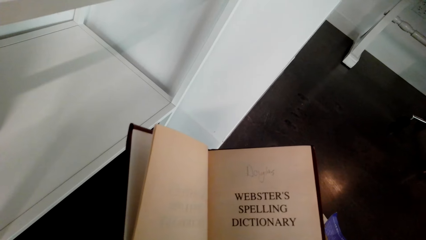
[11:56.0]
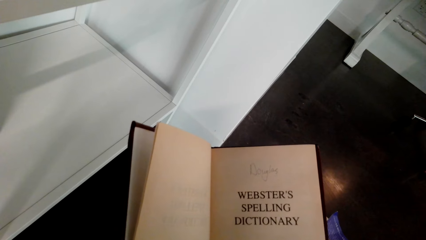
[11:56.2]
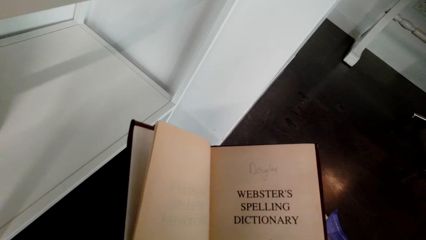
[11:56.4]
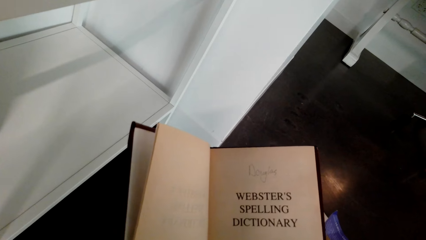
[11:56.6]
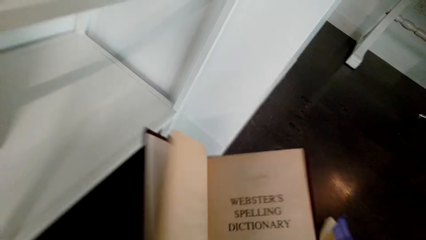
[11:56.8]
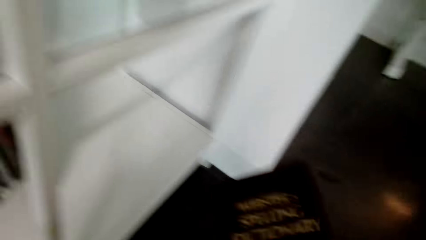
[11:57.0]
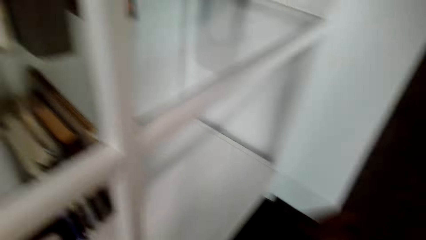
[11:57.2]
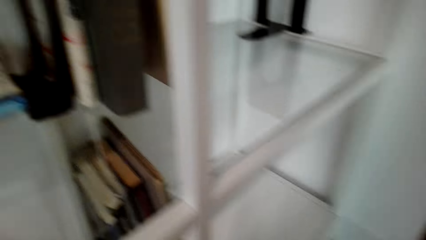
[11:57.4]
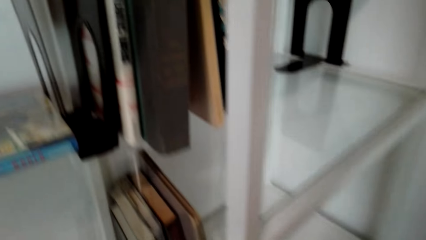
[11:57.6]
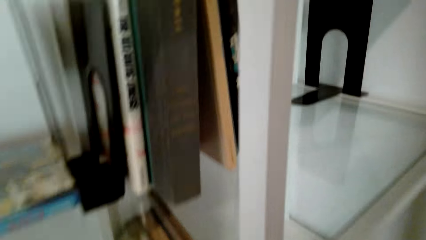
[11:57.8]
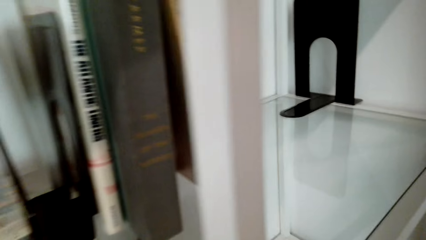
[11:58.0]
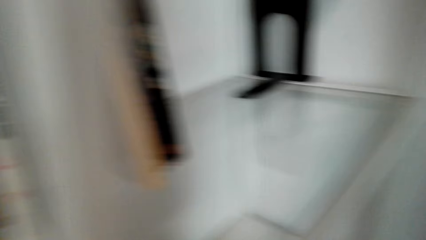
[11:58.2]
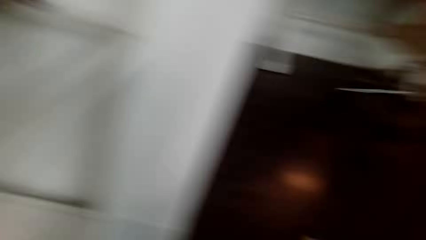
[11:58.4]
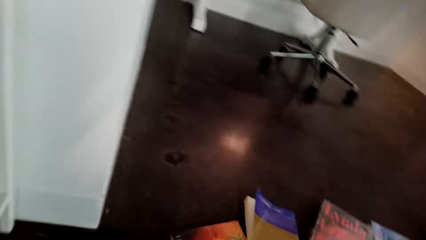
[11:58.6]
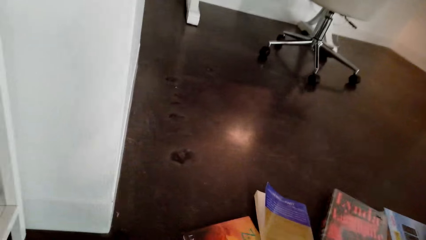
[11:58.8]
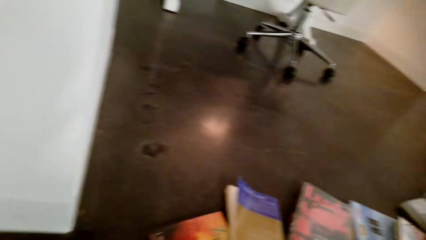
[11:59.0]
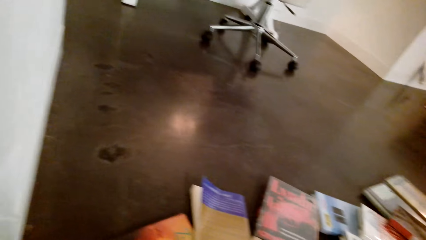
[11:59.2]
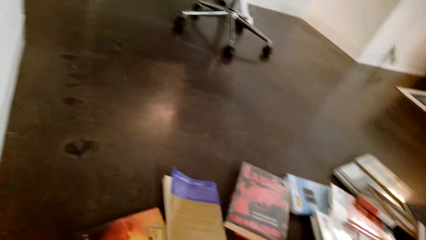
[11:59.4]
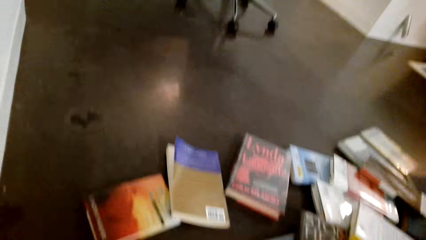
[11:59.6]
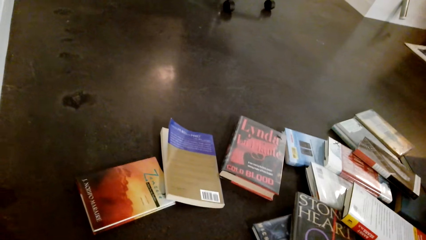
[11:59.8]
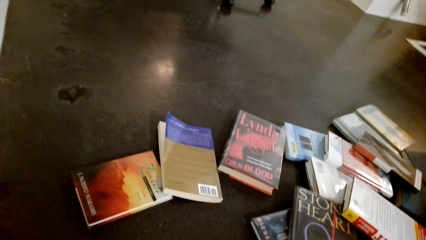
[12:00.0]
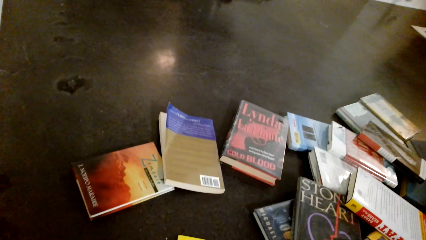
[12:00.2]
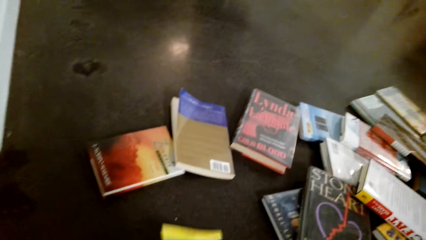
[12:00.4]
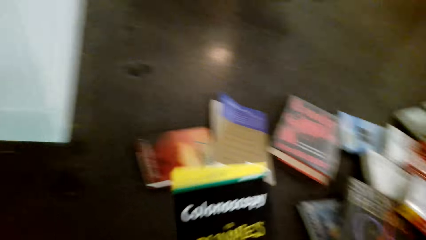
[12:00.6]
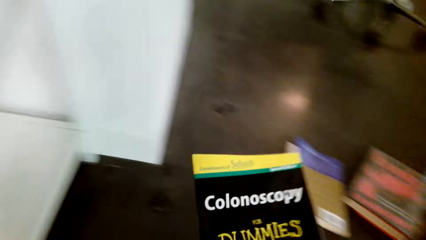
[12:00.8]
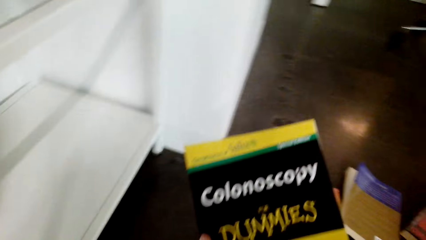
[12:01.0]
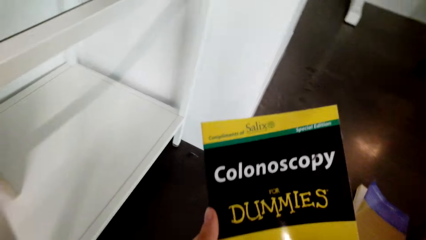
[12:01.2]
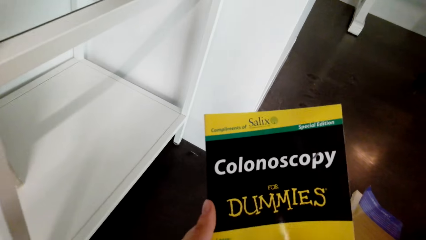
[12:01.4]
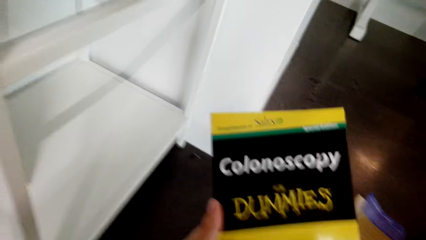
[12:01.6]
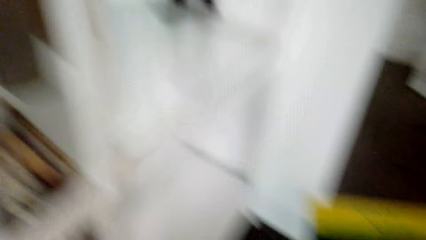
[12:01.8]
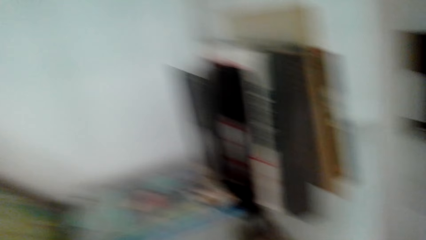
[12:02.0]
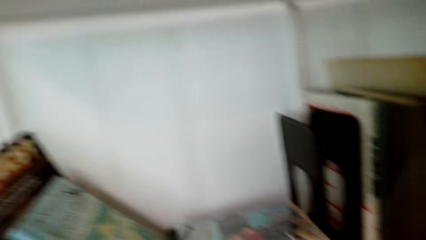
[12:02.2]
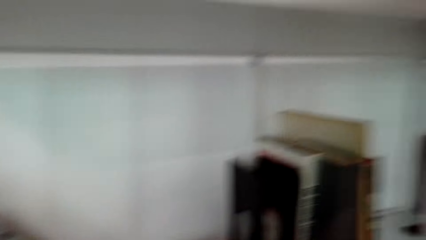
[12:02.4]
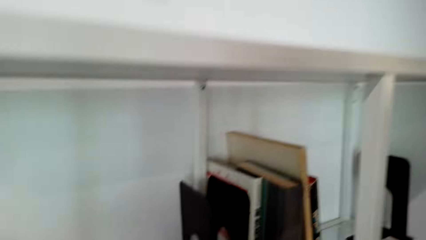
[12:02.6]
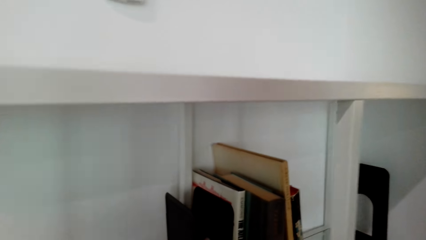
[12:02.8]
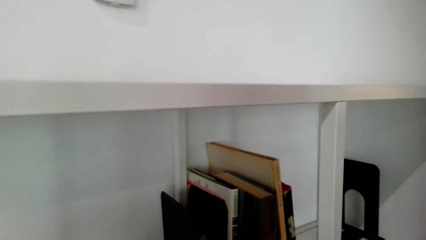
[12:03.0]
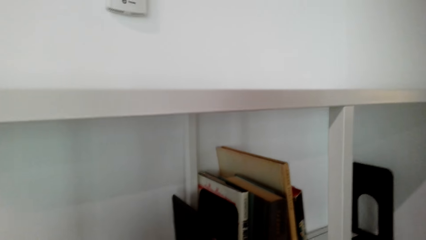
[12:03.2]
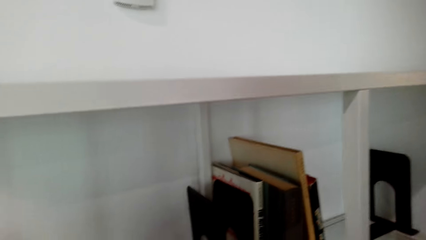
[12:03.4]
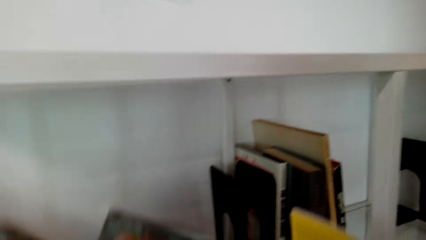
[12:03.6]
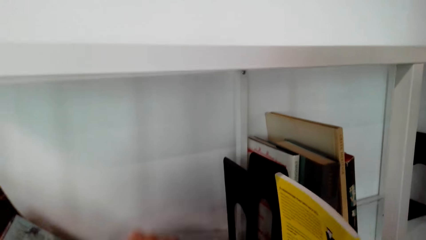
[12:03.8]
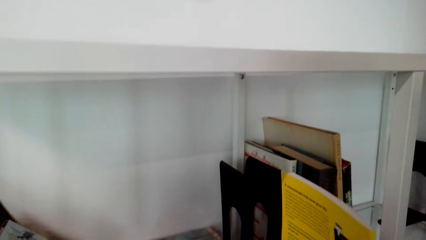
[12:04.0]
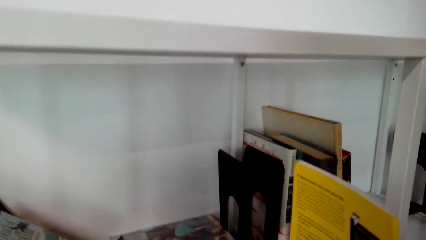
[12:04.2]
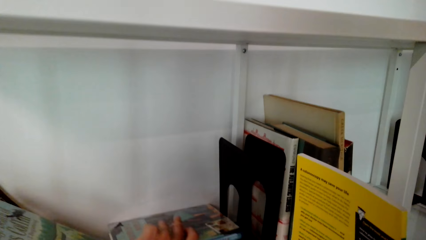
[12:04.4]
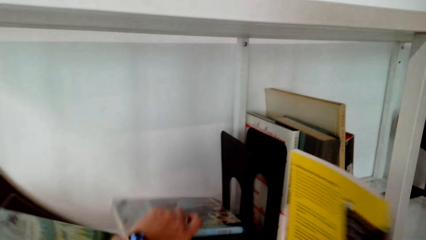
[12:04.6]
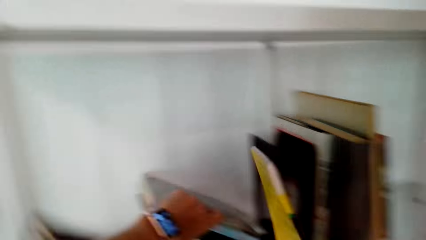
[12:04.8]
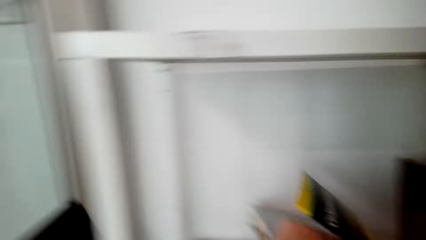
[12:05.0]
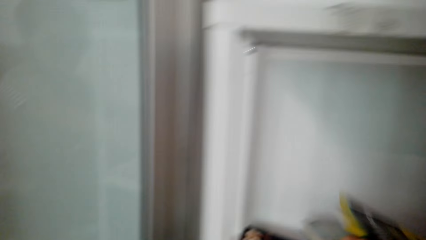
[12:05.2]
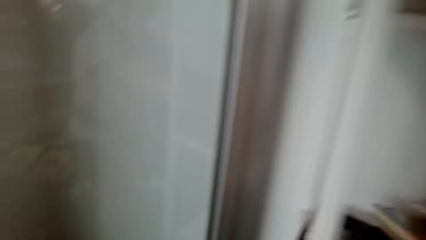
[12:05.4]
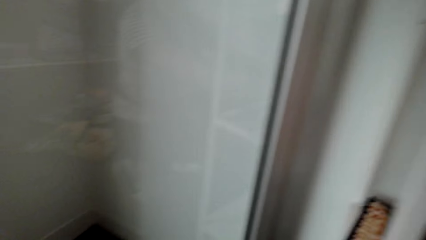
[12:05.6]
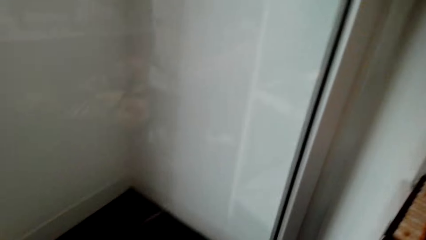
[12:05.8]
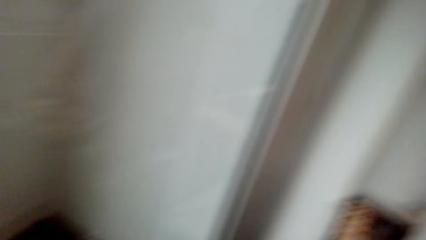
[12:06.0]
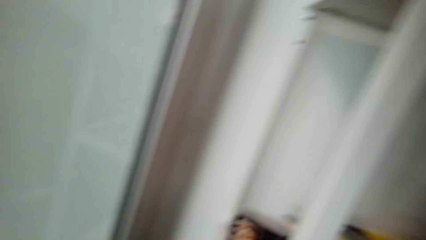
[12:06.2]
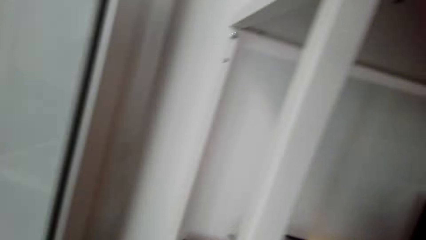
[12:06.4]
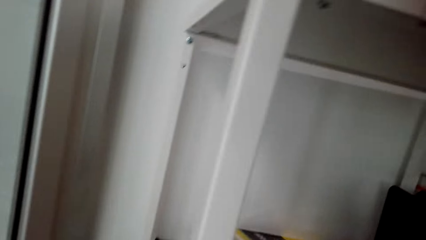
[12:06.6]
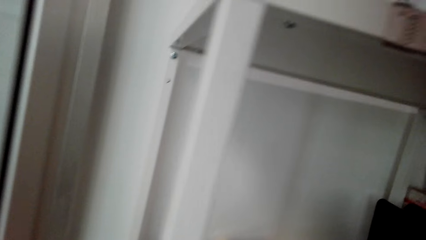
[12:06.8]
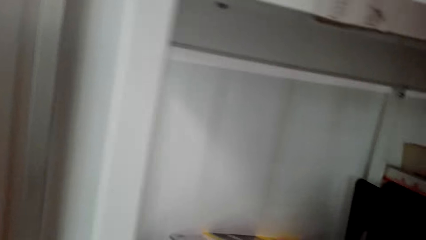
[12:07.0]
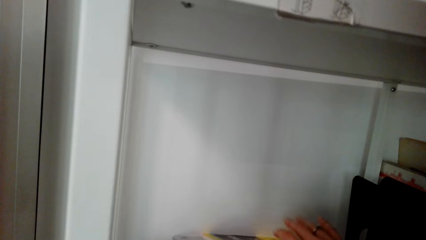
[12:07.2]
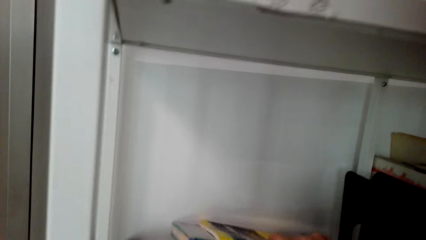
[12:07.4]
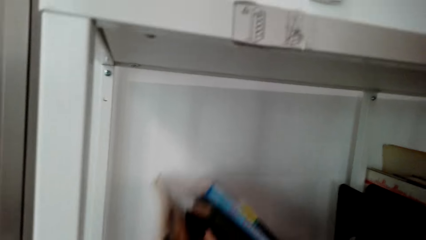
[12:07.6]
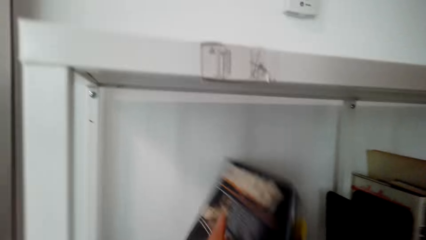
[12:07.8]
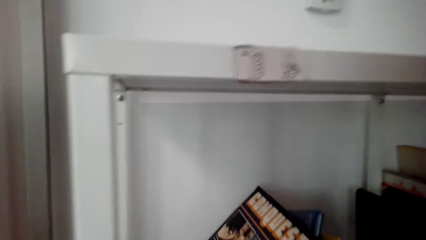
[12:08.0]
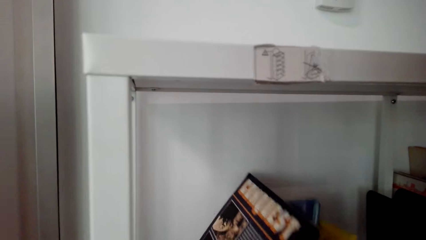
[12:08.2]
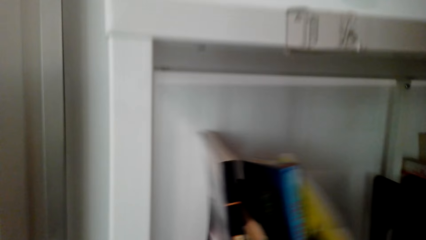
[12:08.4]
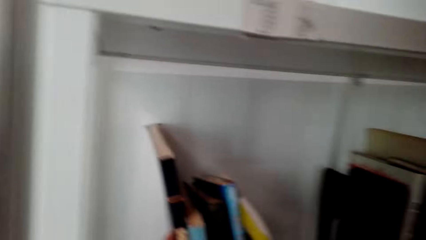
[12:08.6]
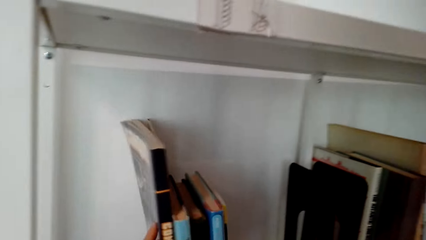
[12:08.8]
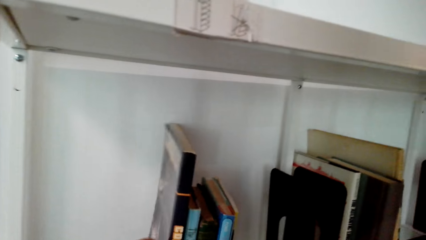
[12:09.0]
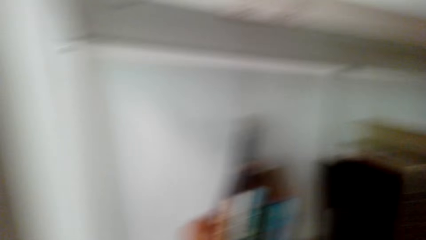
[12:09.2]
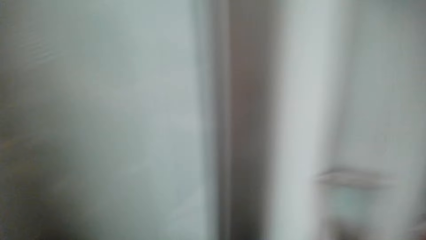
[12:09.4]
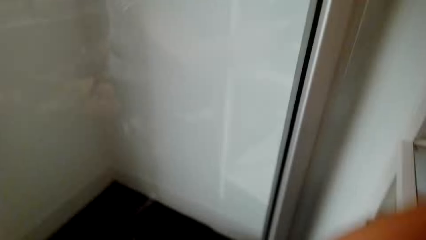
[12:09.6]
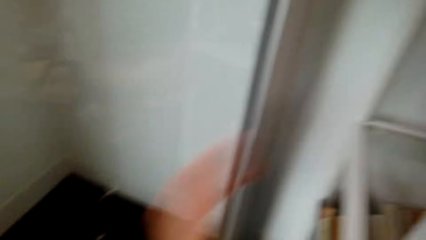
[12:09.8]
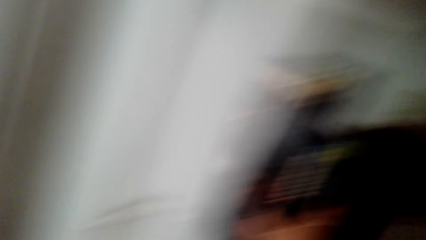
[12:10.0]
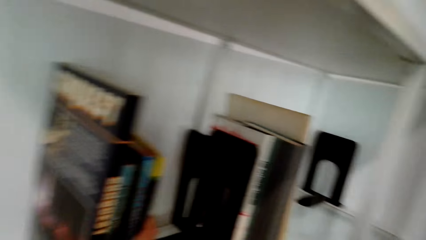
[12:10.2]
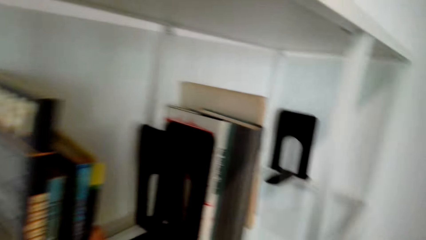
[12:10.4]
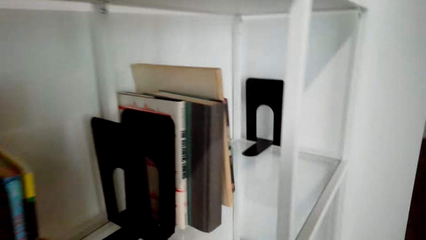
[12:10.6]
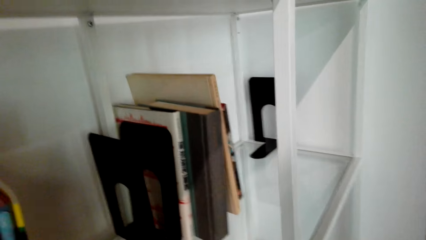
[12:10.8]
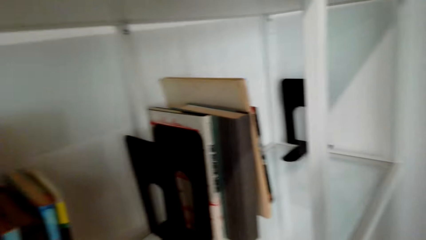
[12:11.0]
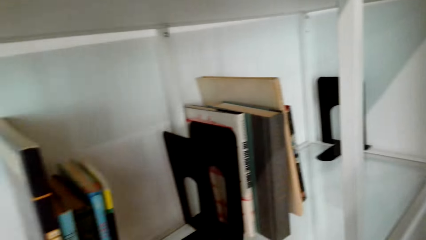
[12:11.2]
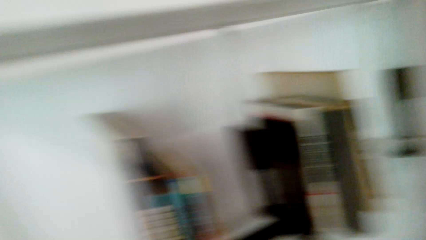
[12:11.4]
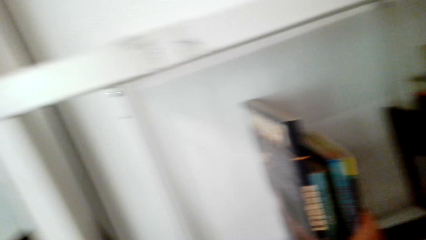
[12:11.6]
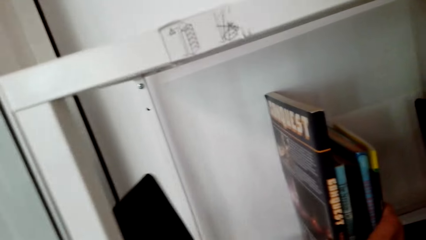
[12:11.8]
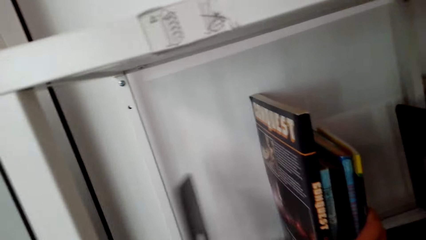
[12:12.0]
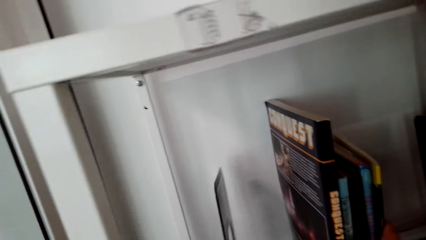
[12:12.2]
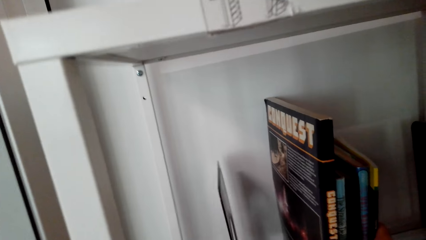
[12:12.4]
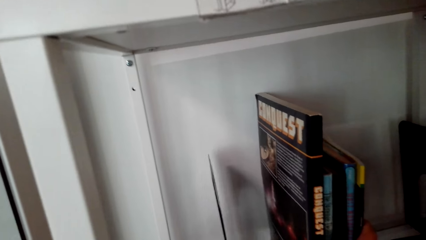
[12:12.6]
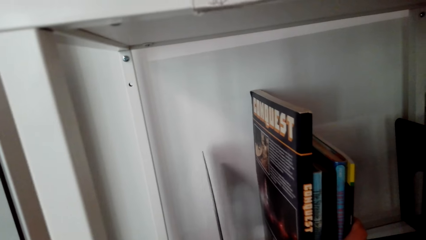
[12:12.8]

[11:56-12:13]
The camera wearer places a book on the shelf. They hold a book. They look at the book. They place the book on the shelf. They hold some books in the shelf.
